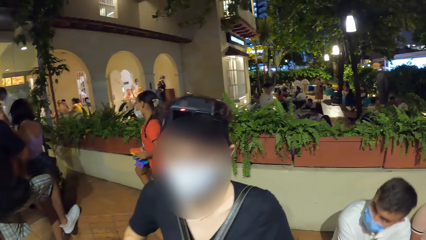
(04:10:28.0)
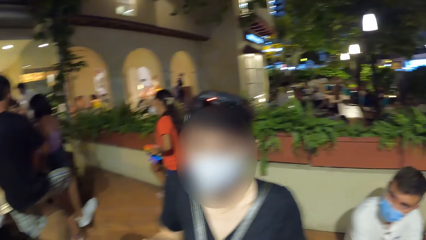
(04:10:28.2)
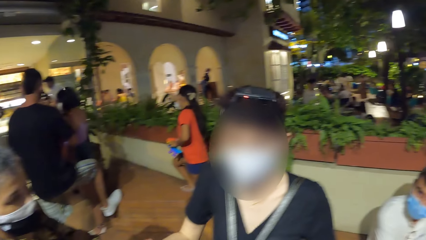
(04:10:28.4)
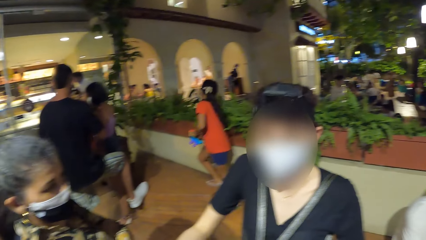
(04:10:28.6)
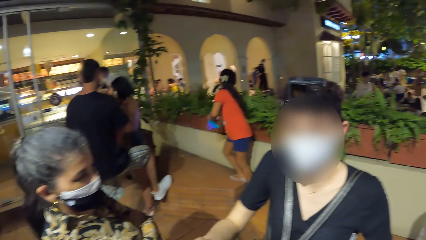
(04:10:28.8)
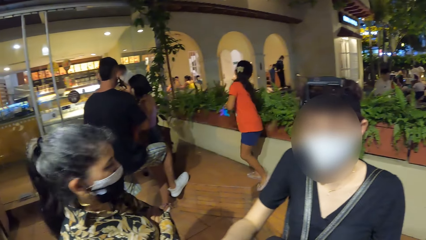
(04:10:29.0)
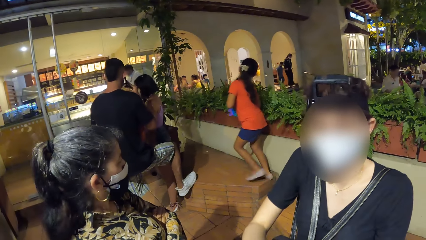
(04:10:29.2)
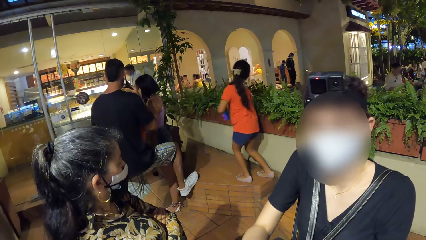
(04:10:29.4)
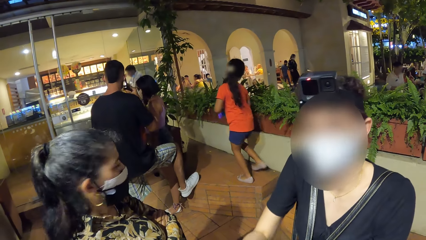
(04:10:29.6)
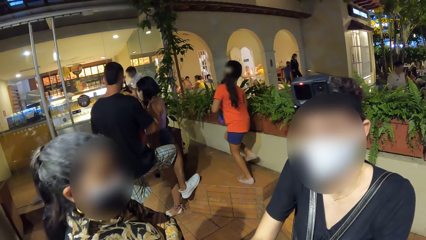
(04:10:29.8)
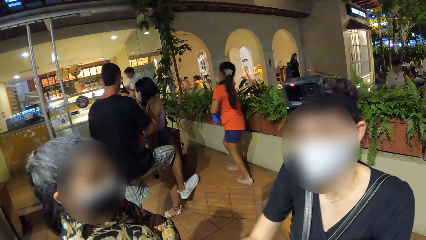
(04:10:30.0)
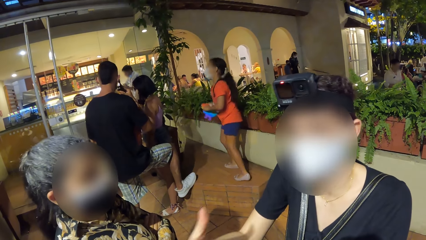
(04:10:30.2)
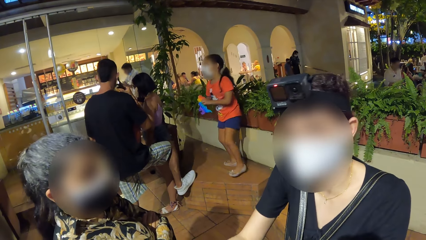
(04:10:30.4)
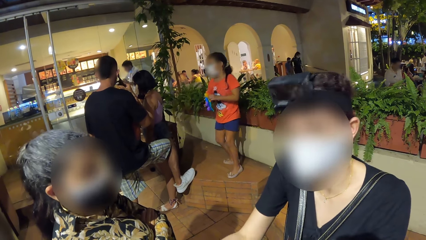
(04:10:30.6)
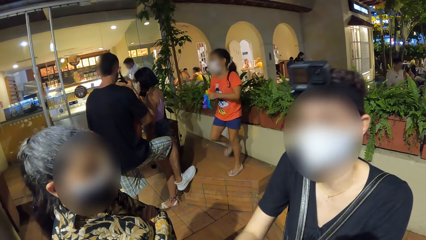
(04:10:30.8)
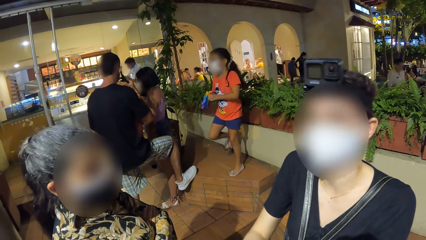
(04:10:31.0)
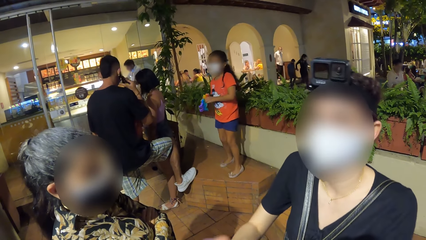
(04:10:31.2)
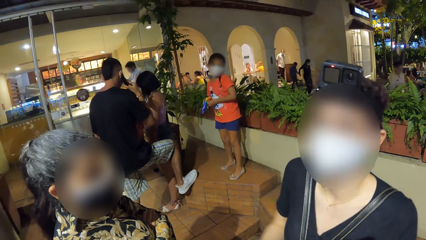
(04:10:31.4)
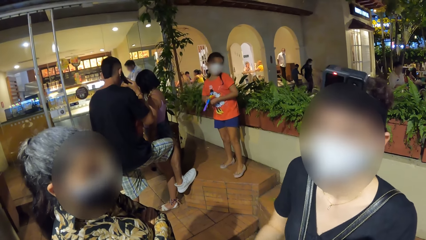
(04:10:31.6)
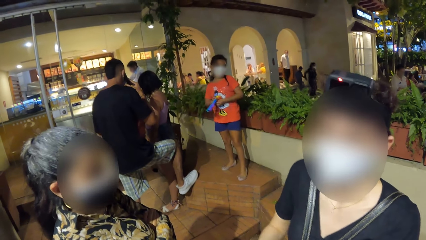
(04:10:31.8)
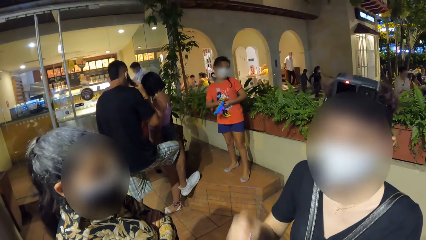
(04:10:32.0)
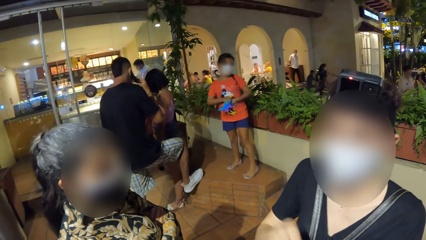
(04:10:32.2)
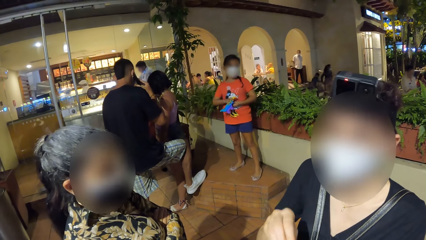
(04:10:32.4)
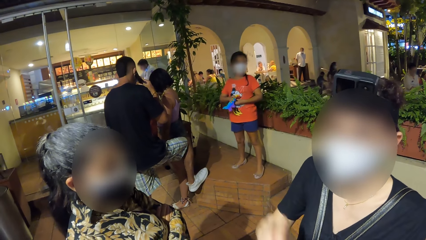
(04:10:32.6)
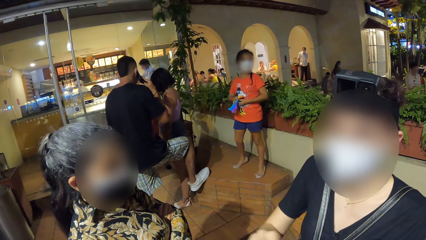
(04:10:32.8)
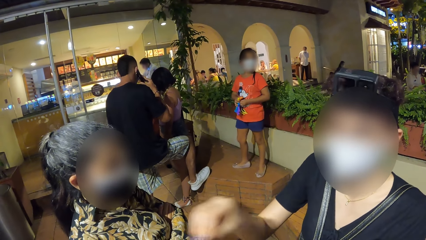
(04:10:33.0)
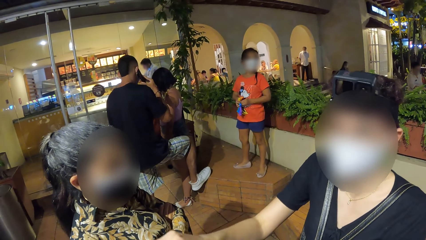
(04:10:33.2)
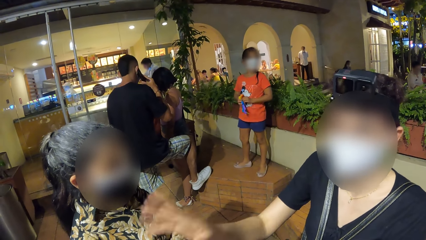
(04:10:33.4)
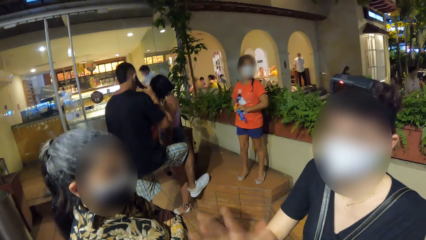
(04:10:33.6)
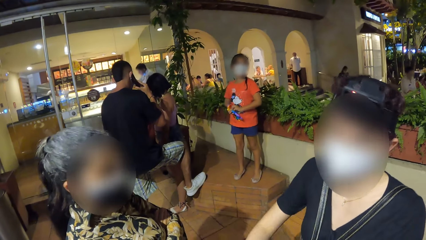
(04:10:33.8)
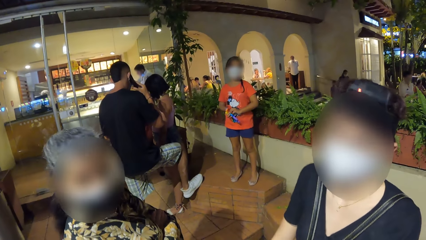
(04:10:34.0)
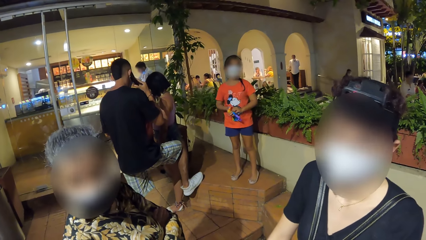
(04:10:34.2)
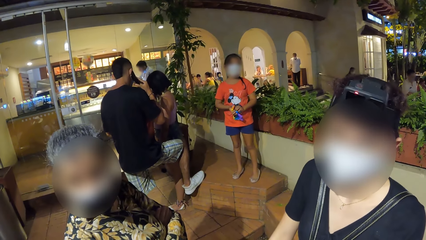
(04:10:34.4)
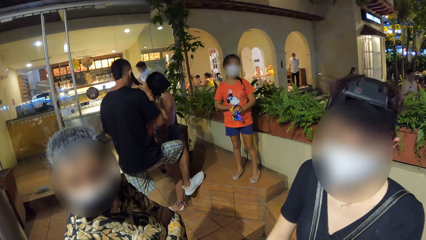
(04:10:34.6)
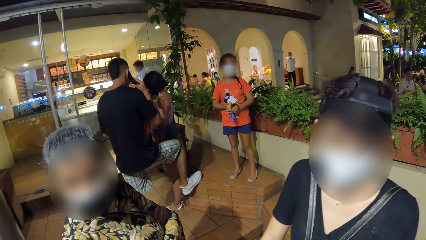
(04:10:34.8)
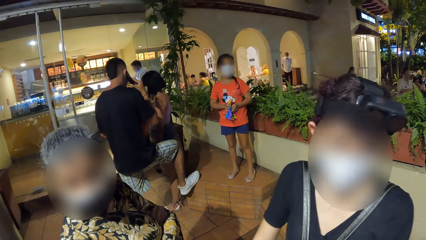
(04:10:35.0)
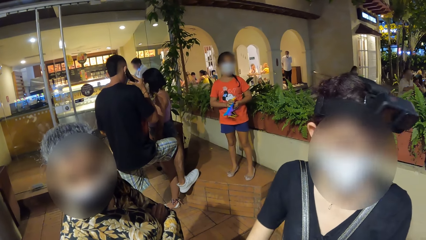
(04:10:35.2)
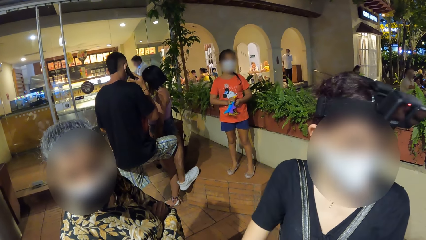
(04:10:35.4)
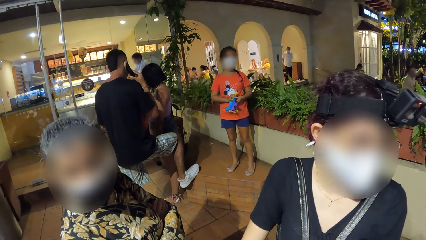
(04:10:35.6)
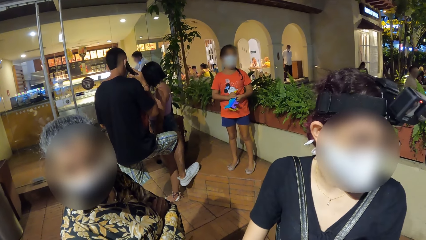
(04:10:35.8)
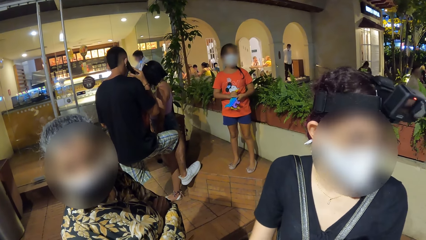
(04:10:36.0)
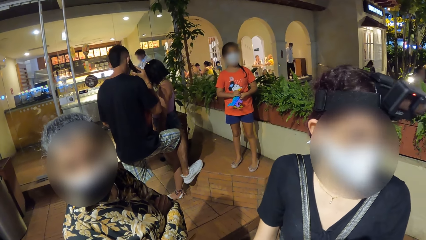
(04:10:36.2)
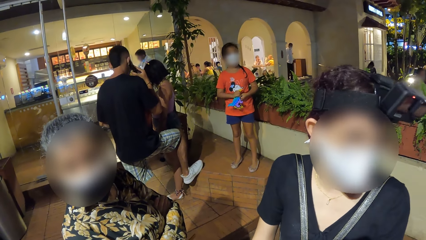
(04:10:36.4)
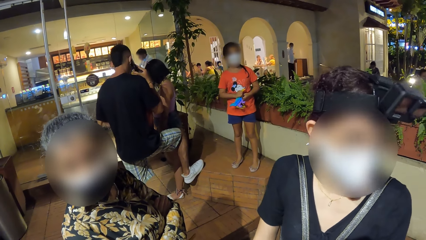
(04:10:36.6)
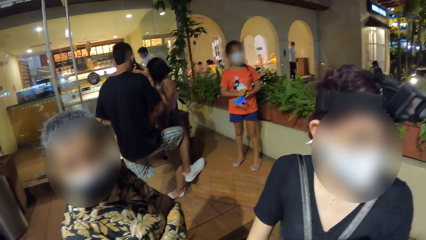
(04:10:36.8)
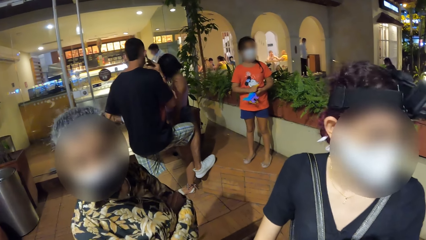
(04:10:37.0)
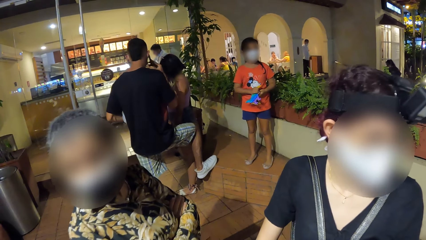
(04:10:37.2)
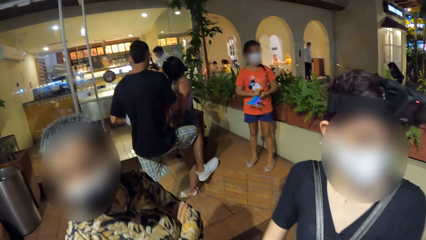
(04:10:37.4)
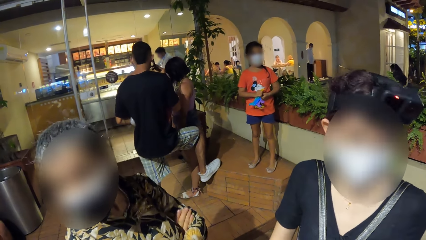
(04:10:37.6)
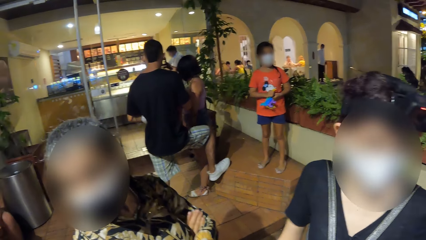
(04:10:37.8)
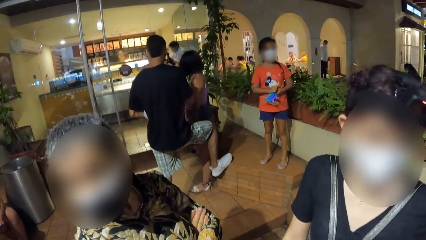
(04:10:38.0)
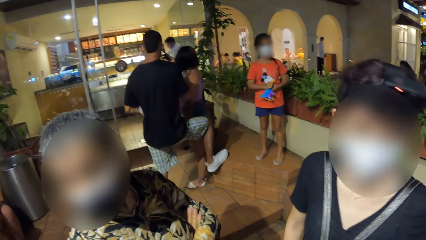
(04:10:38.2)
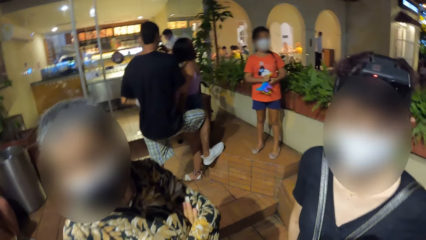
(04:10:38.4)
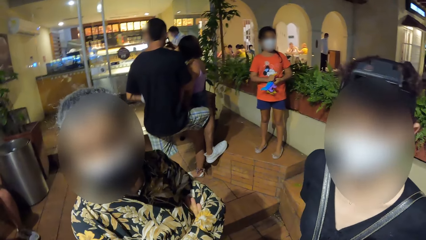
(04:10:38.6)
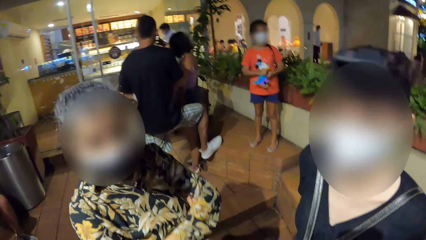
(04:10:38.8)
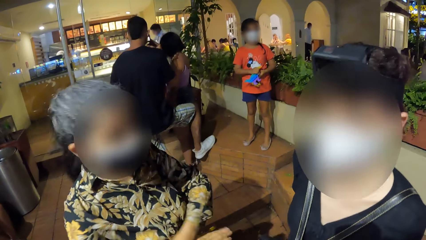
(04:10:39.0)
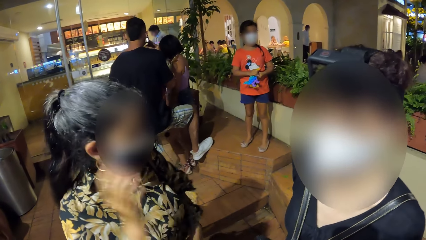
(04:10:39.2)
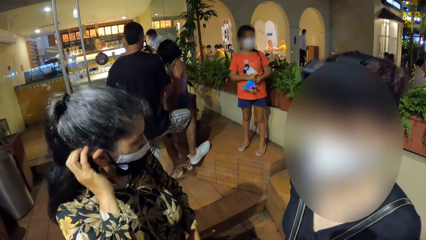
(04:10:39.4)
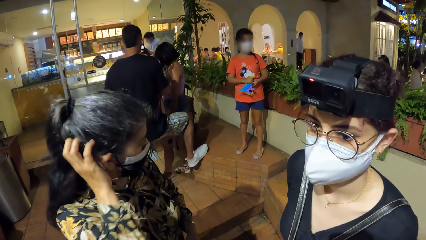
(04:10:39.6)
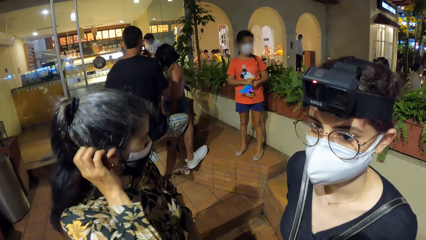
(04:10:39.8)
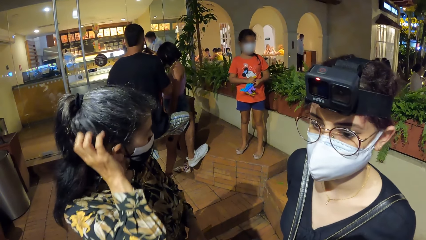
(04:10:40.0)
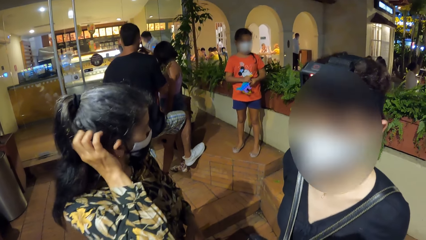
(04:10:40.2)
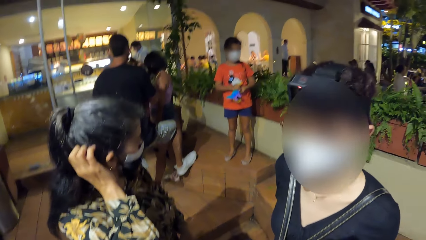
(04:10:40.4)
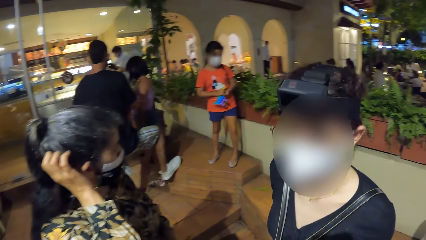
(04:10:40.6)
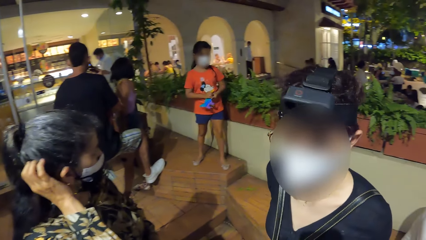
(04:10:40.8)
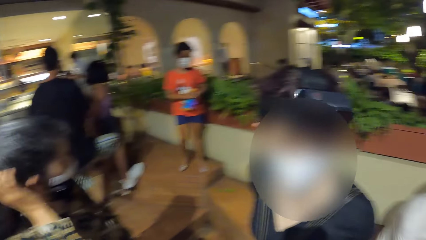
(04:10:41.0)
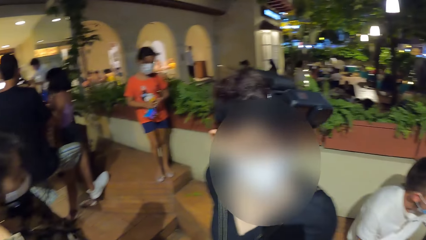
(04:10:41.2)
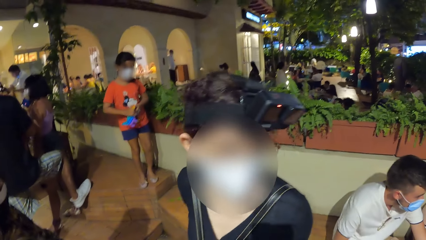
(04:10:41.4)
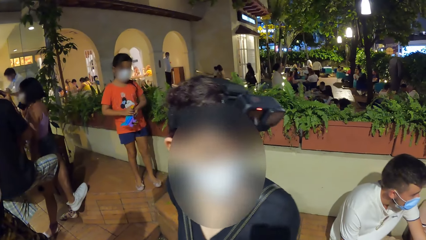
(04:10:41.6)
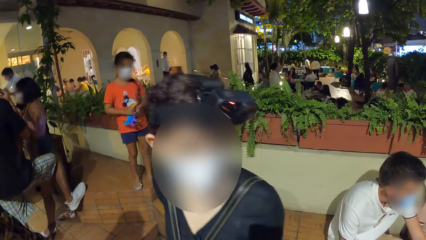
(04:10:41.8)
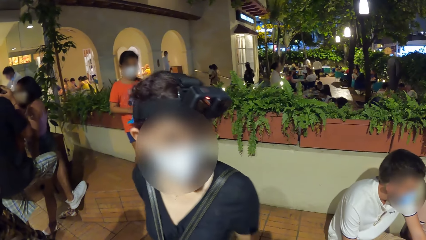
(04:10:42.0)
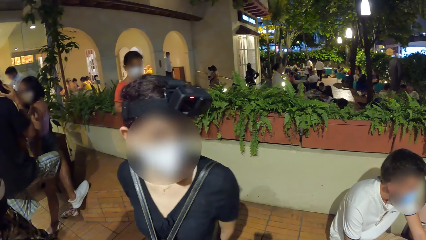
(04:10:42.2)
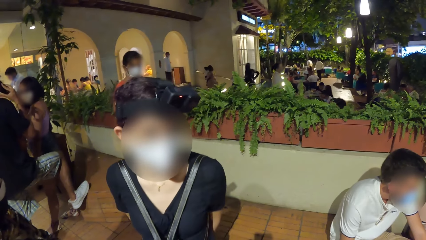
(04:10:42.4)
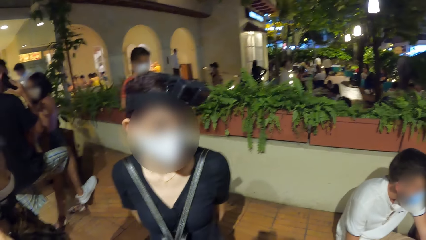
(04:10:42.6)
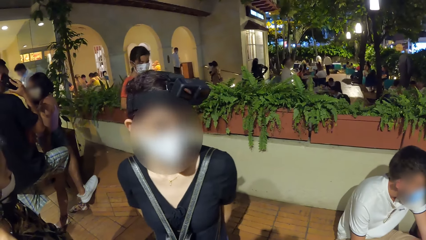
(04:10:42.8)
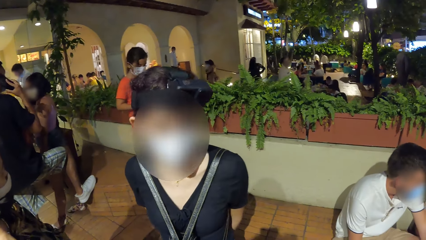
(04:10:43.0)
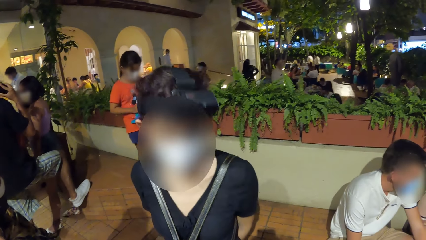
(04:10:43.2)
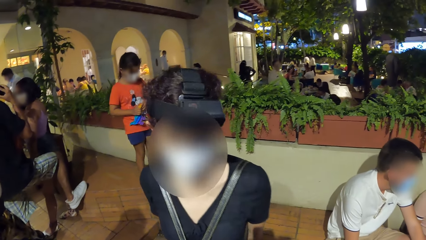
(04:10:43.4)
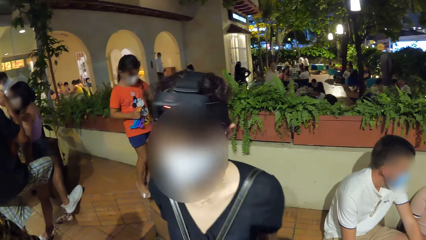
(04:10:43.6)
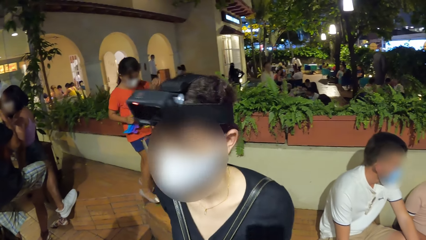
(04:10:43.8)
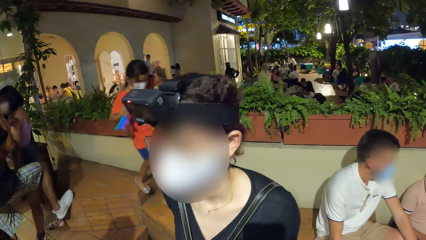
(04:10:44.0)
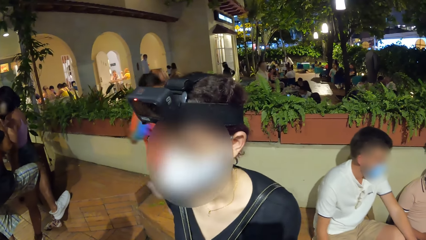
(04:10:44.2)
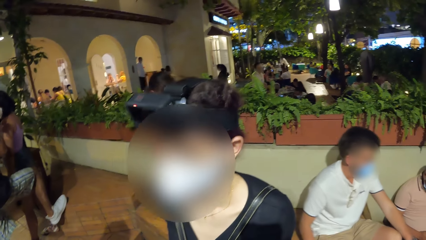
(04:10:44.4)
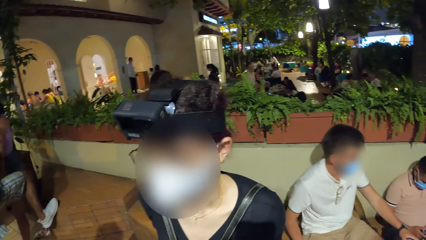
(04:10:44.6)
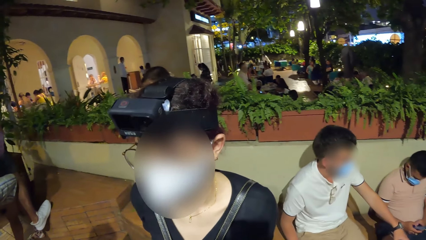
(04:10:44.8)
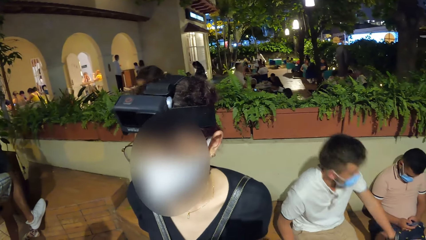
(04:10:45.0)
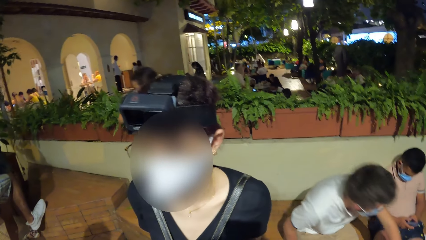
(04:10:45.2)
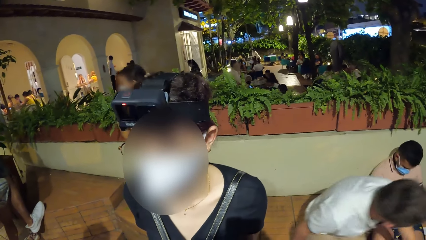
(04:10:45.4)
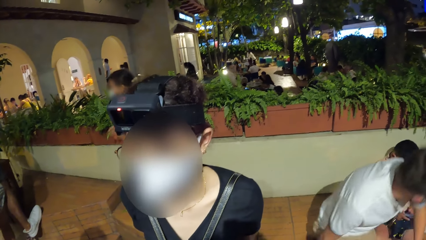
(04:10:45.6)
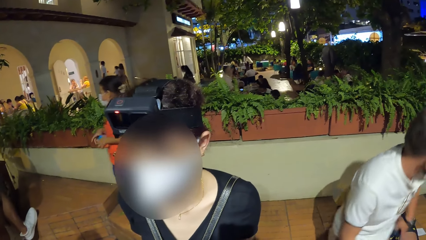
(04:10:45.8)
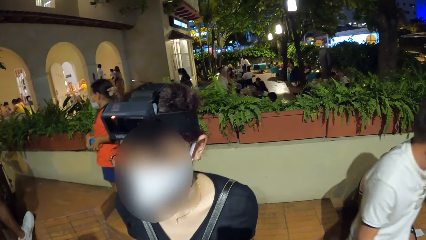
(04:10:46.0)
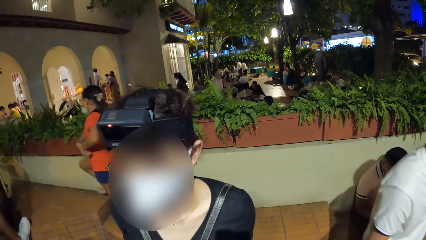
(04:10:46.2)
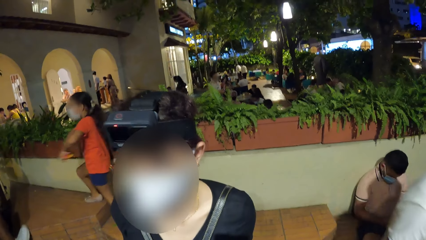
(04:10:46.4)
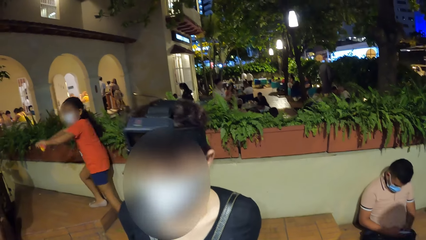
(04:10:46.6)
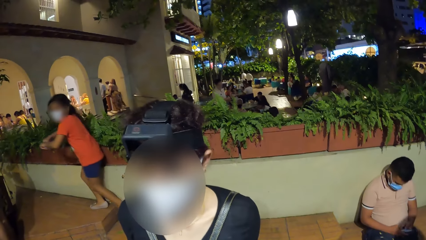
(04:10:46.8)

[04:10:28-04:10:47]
A man stands up from the bench.
